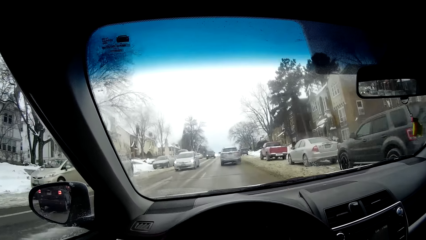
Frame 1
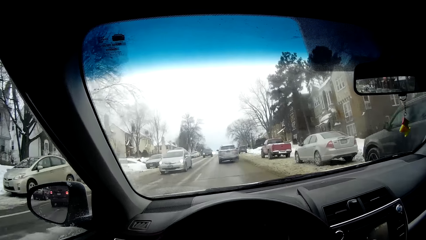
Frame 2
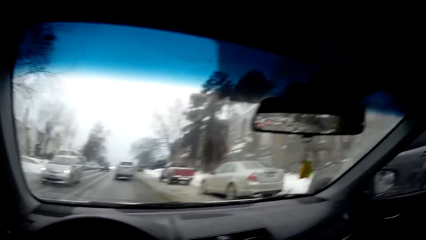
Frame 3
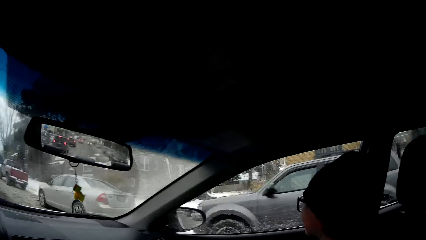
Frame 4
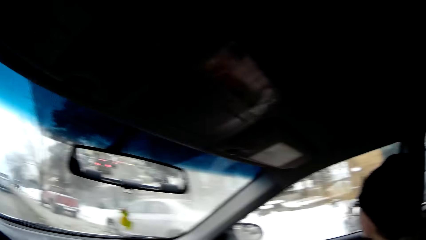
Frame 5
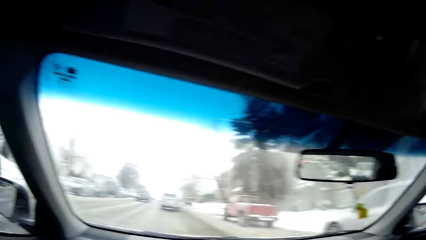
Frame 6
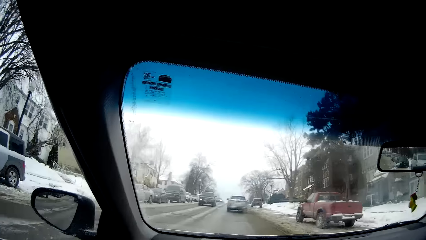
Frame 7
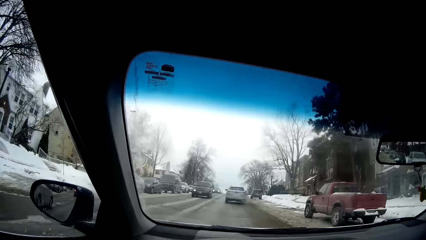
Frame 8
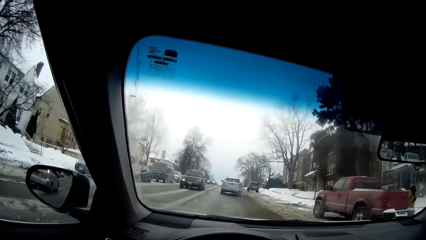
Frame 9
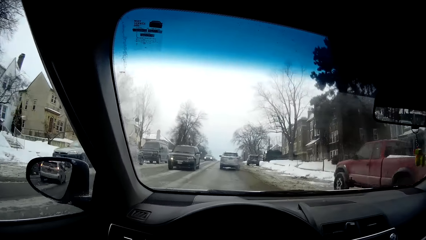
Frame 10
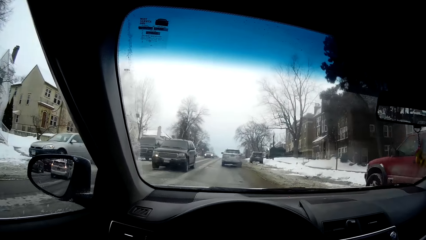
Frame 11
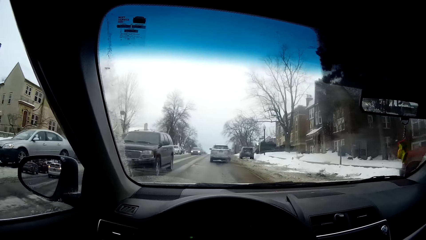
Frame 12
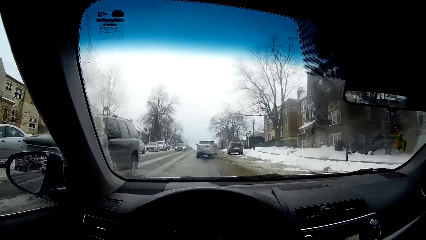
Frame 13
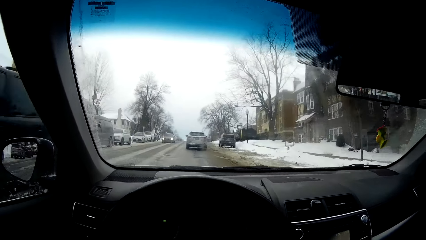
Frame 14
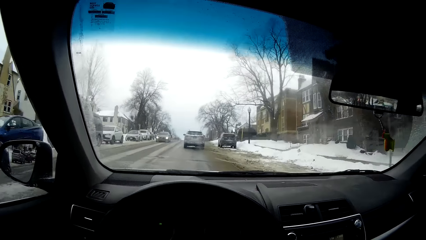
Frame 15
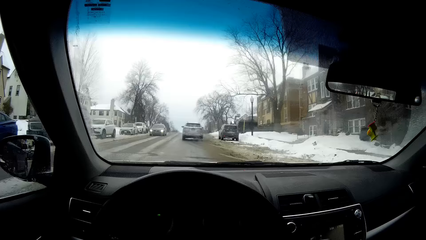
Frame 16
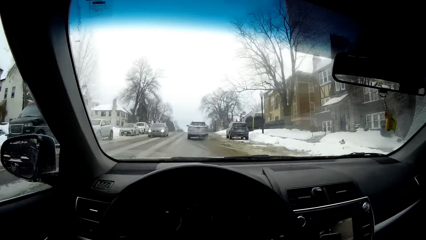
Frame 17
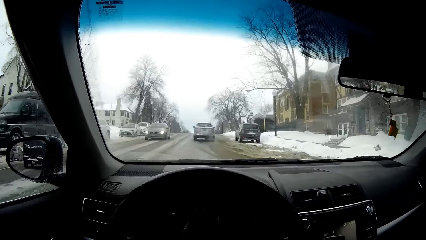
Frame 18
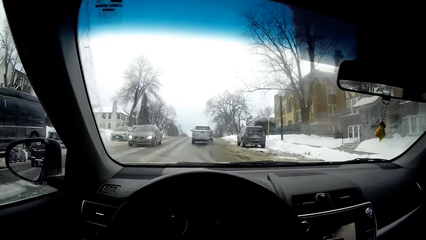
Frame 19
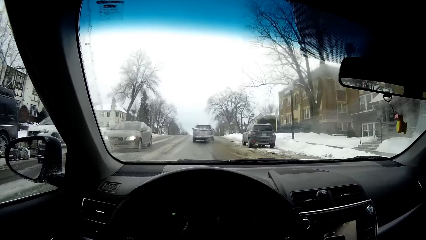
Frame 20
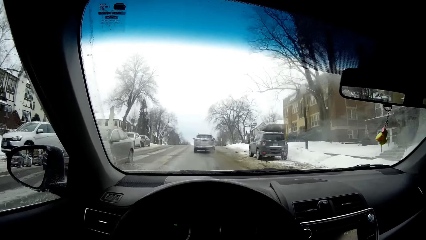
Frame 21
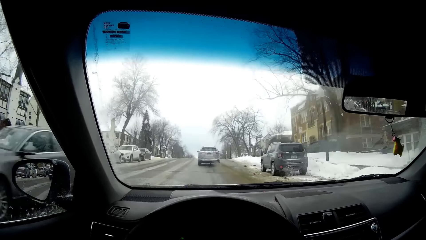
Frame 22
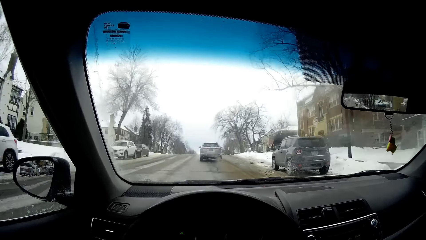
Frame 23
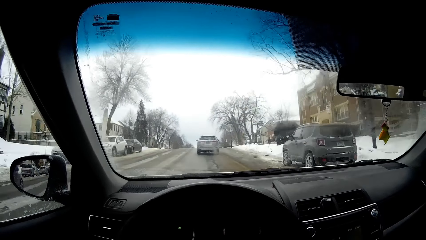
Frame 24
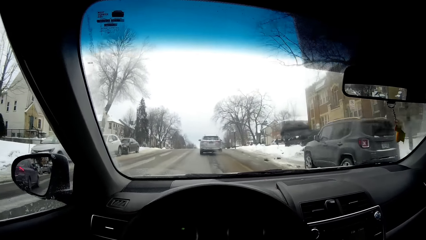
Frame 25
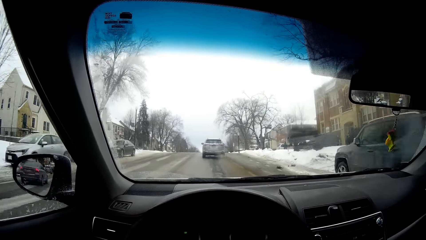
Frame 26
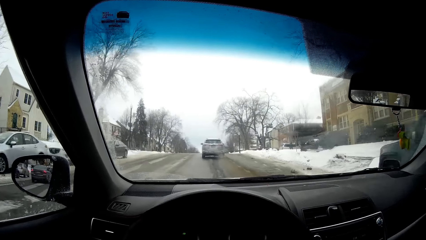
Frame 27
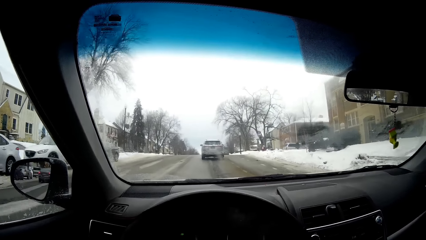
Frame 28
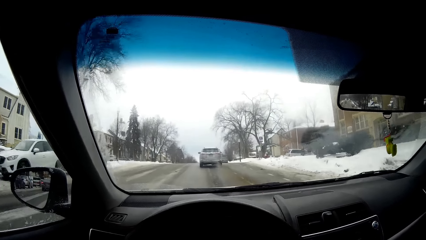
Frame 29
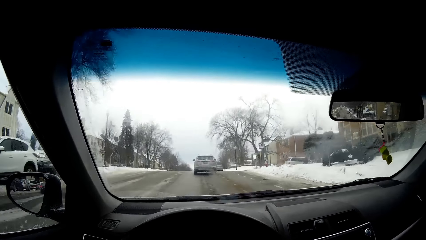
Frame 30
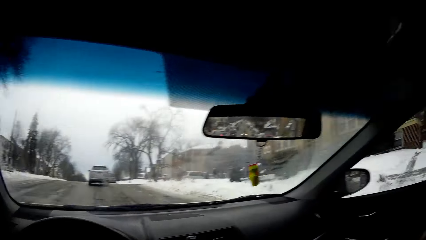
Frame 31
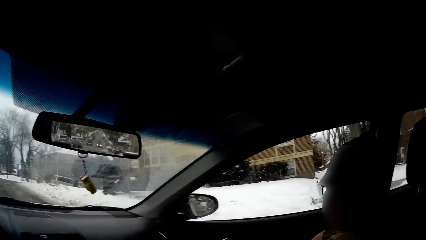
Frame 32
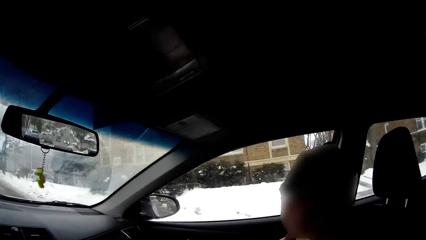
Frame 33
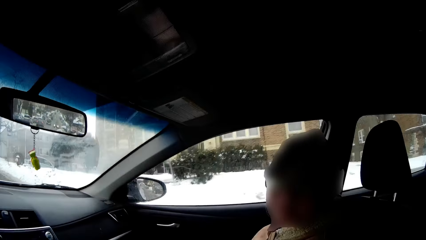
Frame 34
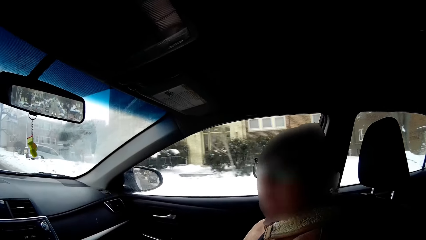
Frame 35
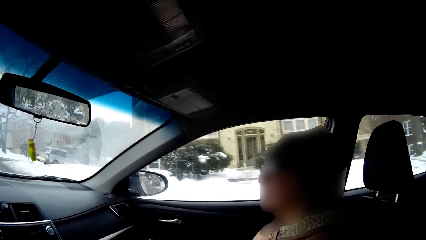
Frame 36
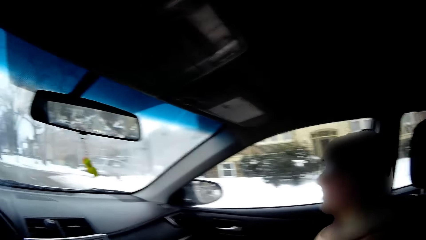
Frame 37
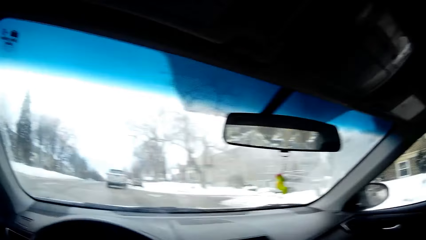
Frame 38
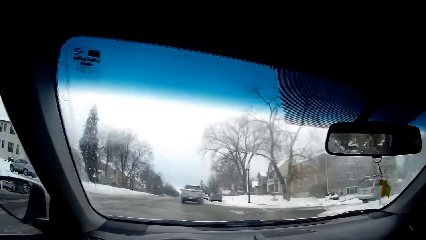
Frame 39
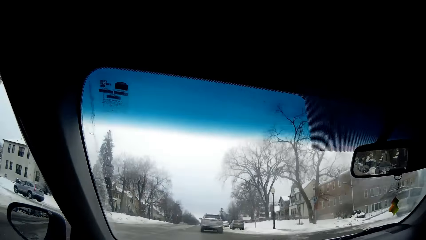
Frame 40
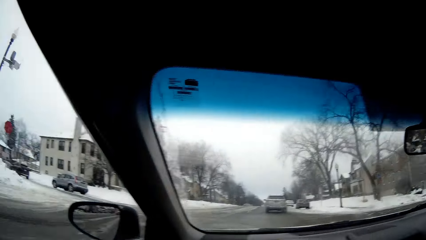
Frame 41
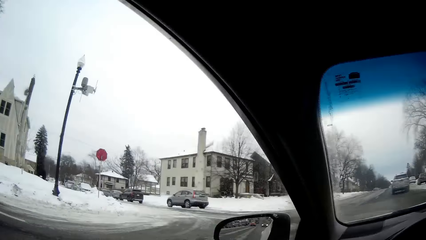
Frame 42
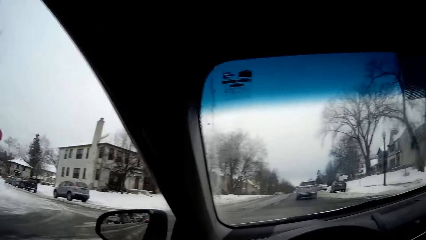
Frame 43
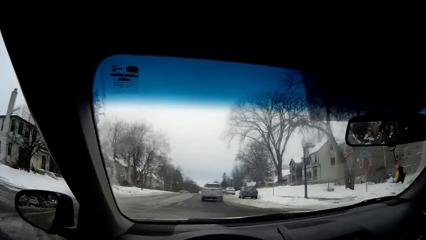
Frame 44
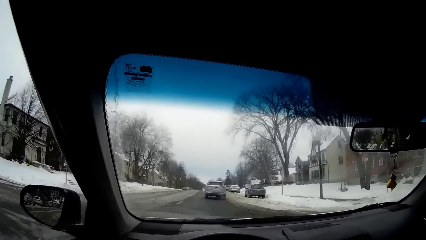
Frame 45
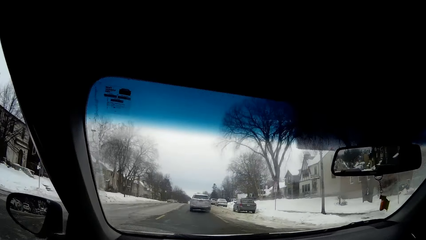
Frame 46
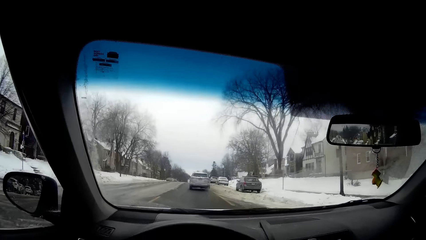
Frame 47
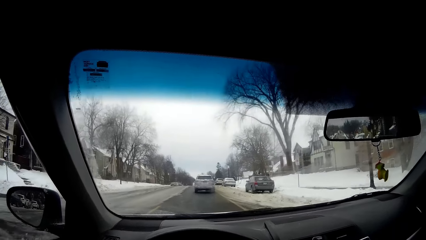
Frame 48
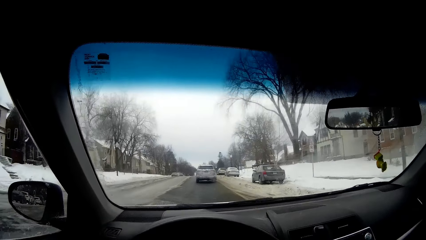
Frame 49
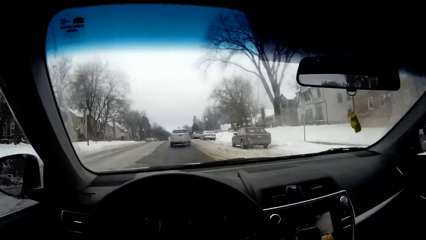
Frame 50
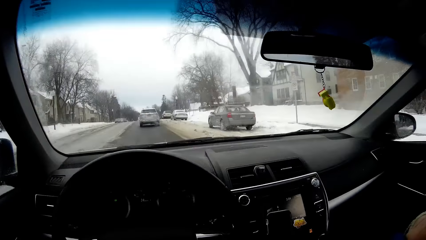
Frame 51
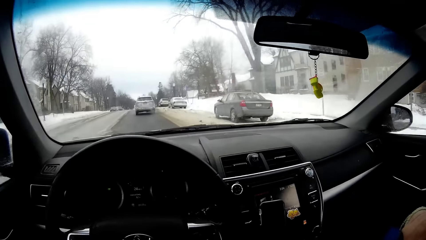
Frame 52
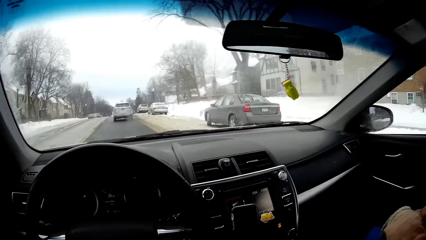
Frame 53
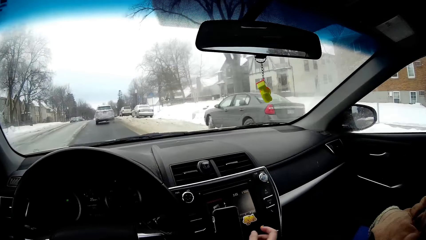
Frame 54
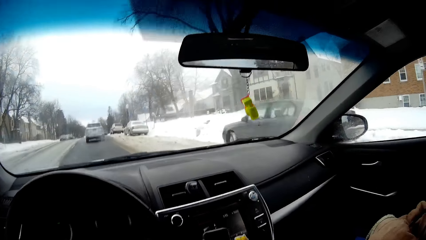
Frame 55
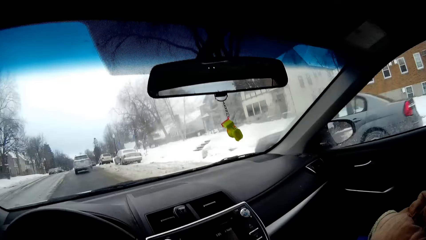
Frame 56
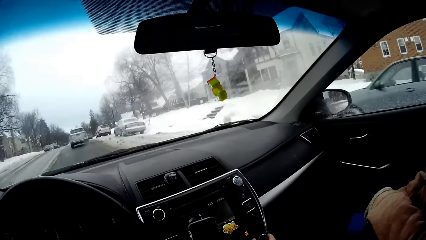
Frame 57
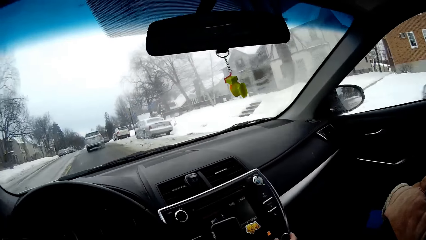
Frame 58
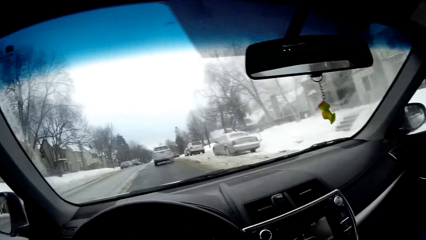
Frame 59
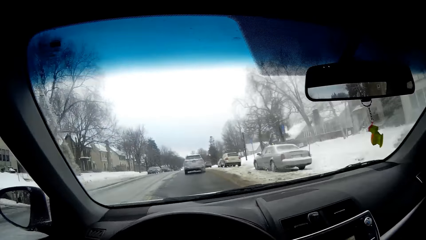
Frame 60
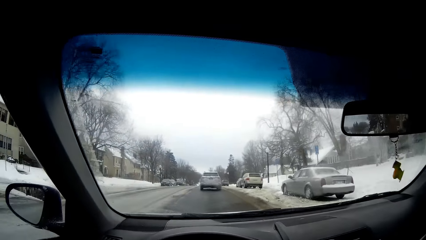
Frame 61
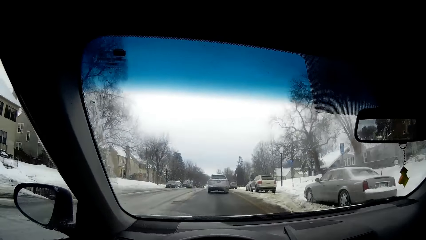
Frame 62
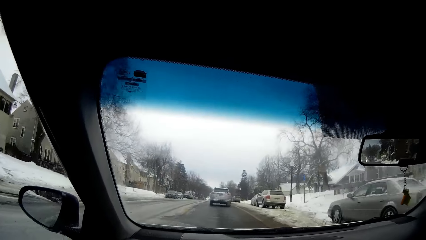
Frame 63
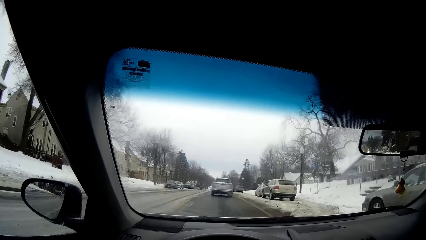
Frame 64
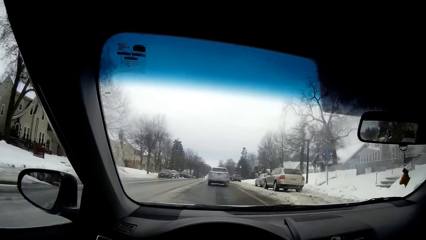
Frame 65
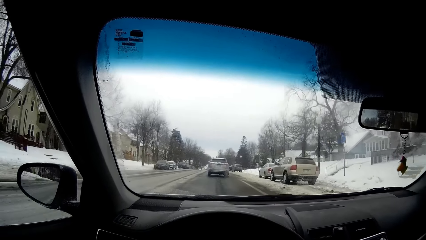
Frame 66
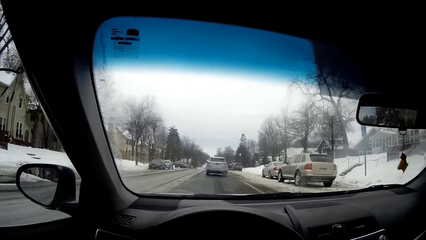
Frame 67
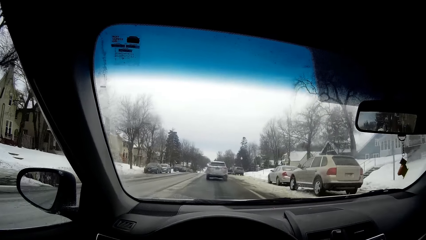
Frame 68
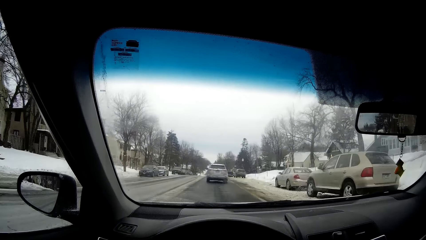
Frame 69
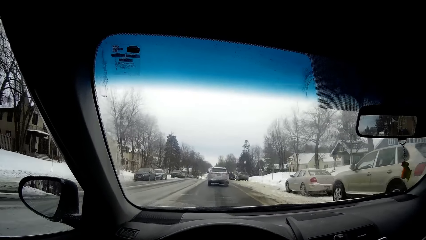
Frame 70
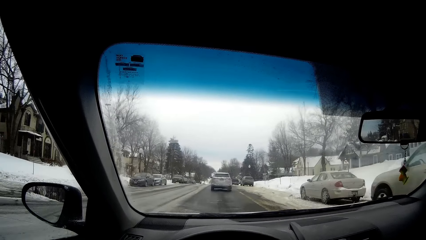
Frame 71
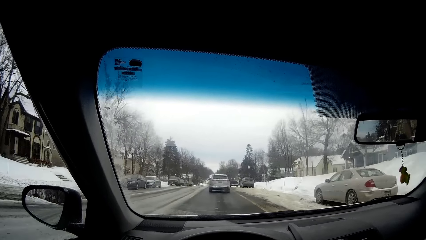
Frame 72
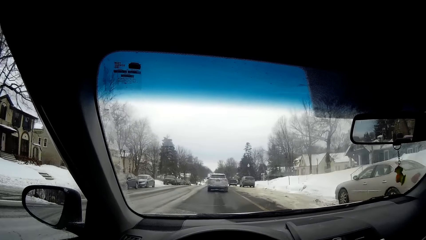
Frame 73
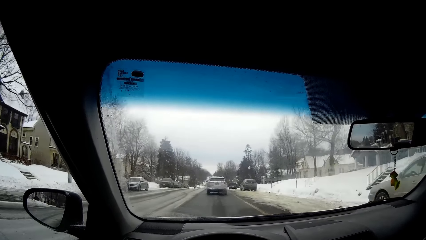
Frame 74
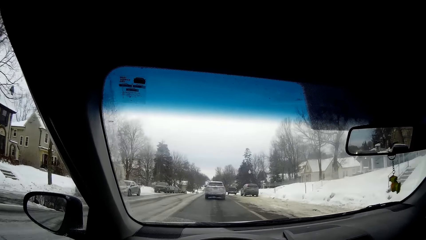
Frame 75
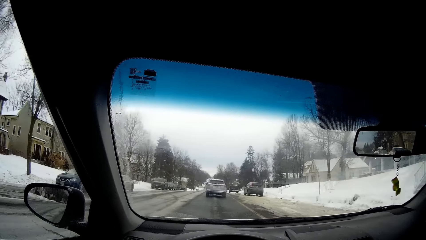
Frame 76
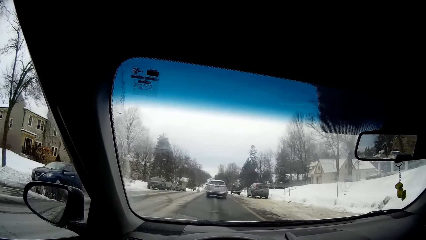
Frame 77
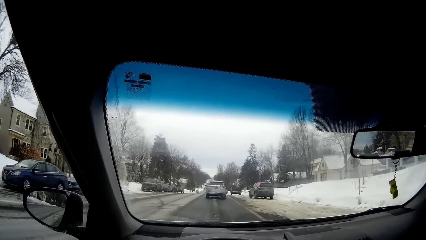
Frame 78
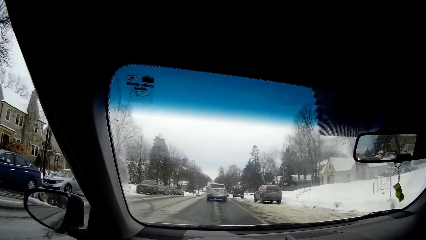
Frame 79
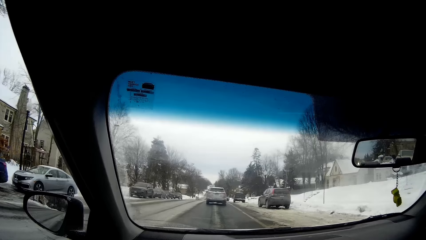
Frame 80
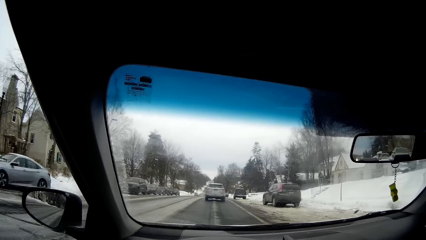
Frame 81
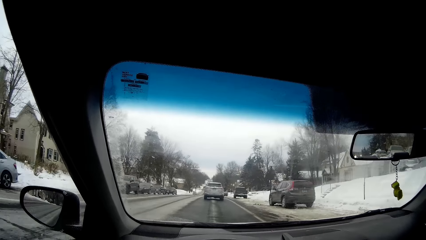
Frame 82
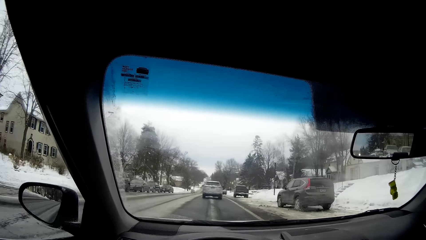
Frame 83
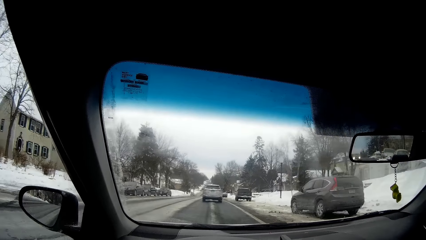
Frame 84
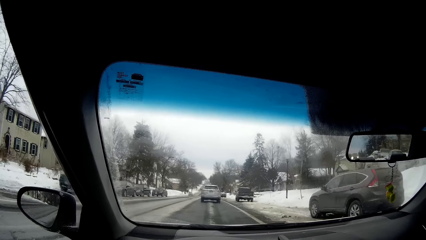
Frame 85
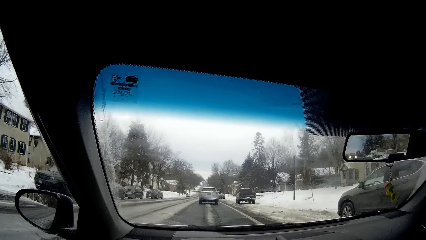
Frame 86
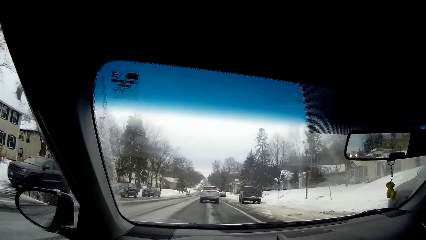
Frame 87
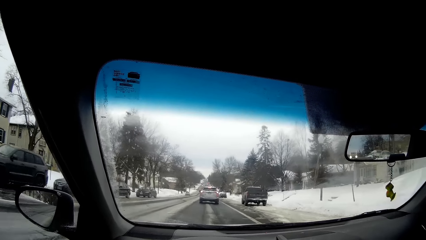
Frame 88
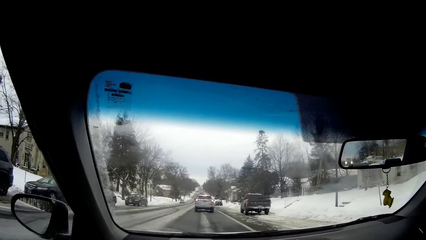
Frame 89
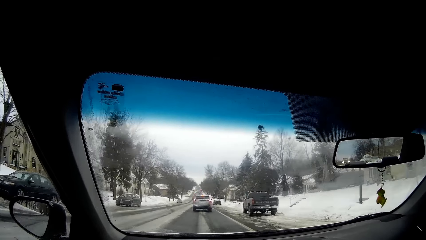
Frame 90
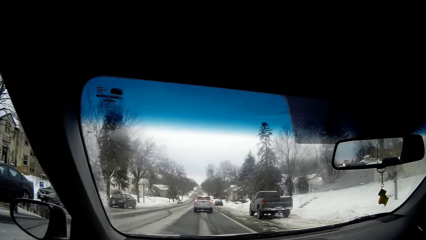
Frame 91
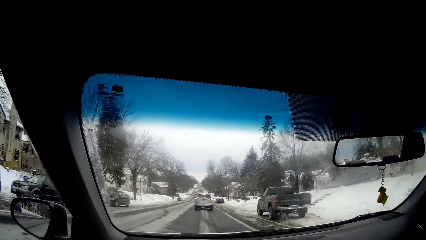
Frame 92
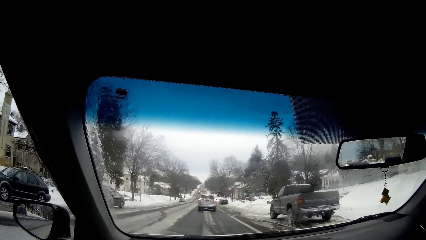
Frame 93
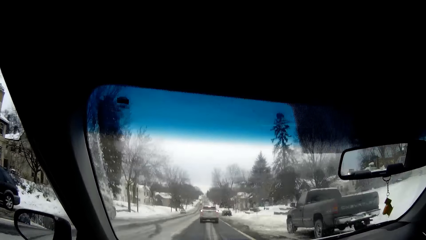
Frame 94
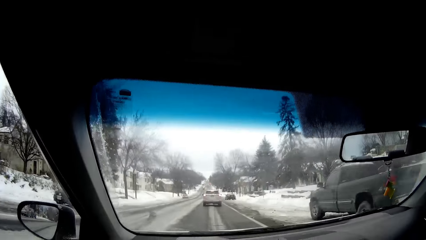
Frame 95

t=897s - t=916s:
The camera wearer turns the head to the right. They turn the head to the front. They turn the head to the right. They turn the head to the front.
